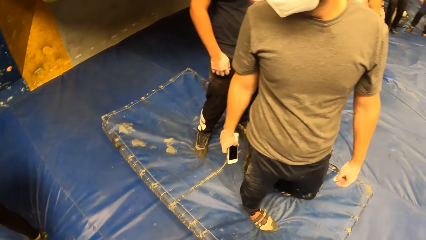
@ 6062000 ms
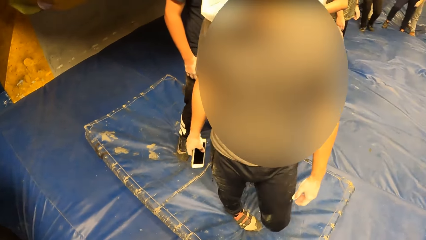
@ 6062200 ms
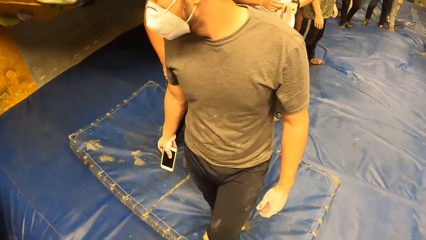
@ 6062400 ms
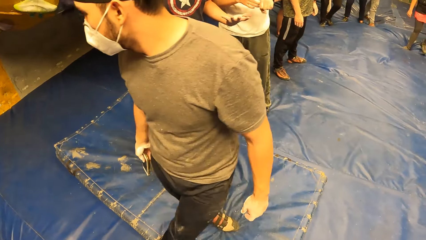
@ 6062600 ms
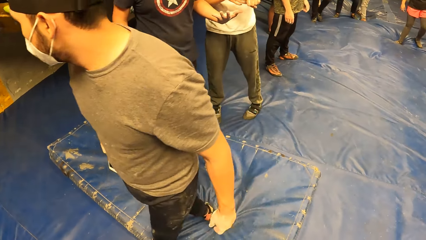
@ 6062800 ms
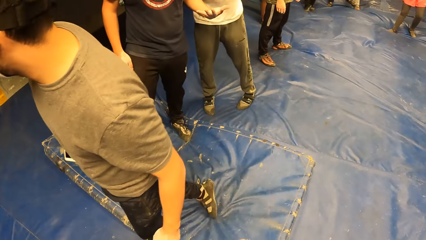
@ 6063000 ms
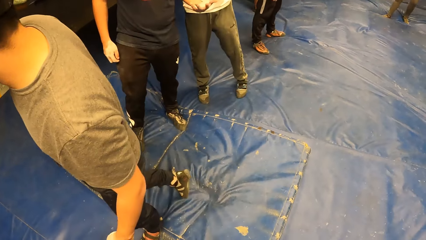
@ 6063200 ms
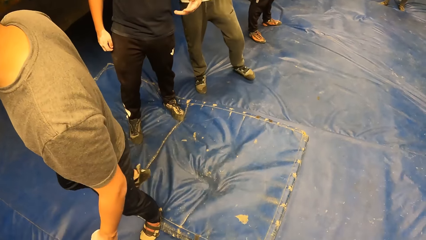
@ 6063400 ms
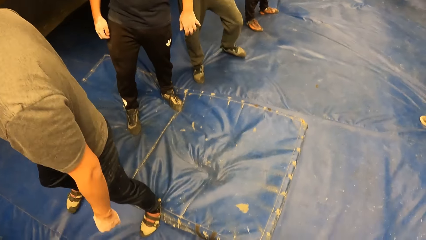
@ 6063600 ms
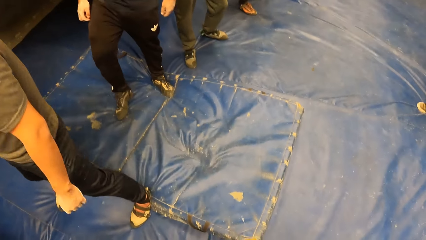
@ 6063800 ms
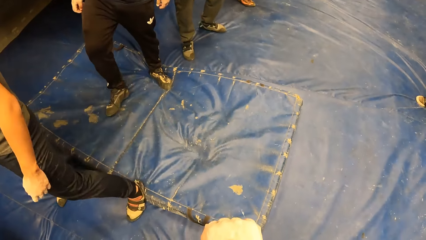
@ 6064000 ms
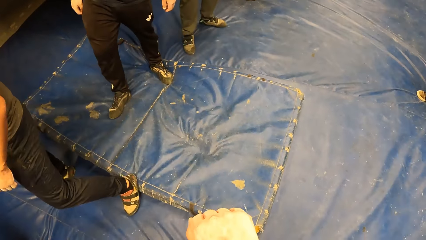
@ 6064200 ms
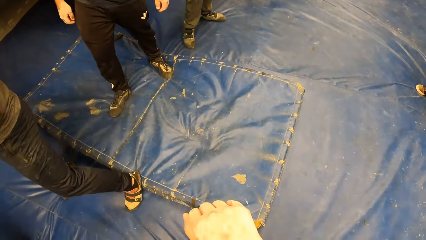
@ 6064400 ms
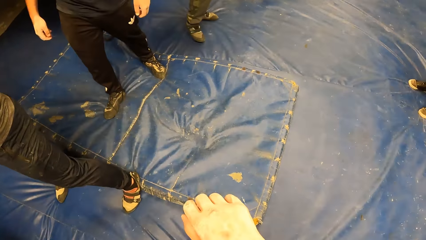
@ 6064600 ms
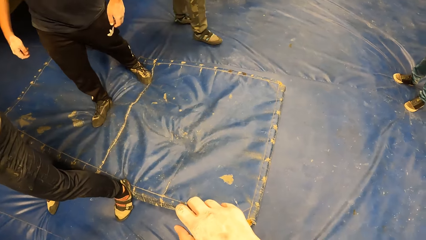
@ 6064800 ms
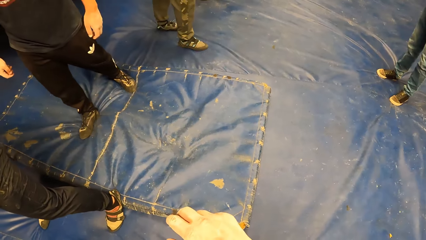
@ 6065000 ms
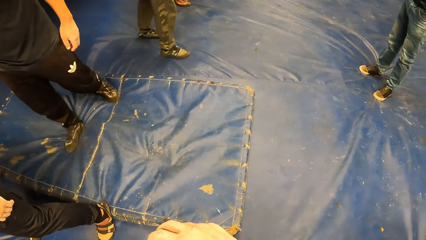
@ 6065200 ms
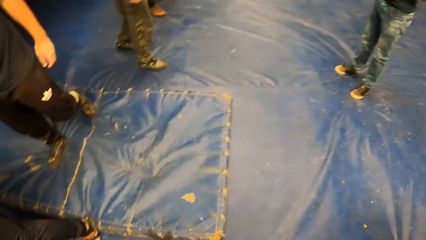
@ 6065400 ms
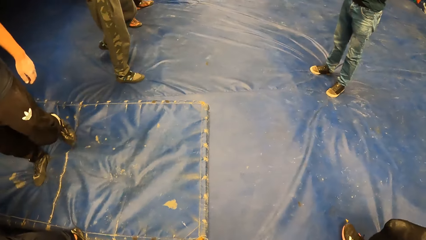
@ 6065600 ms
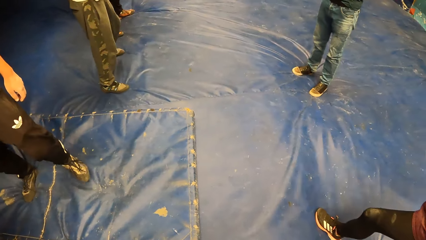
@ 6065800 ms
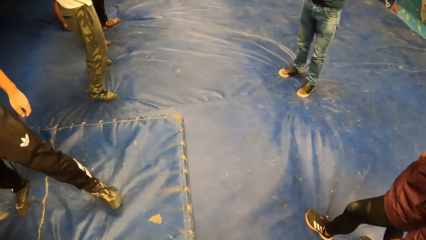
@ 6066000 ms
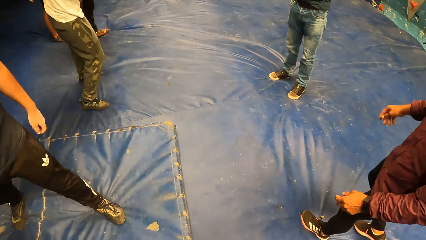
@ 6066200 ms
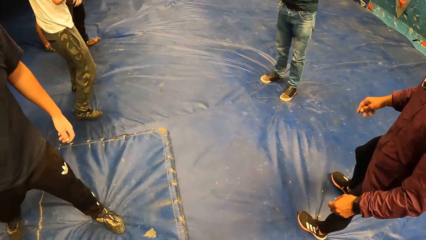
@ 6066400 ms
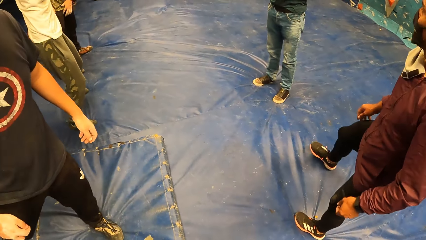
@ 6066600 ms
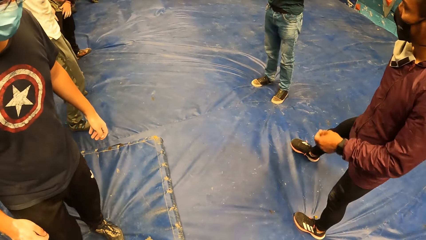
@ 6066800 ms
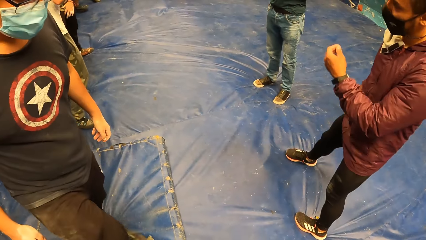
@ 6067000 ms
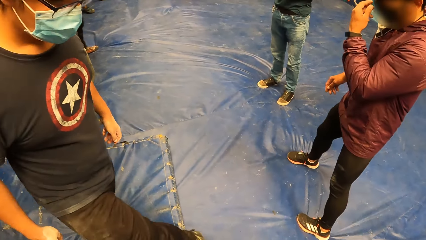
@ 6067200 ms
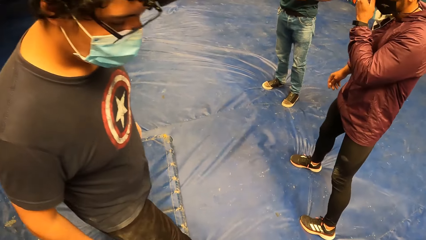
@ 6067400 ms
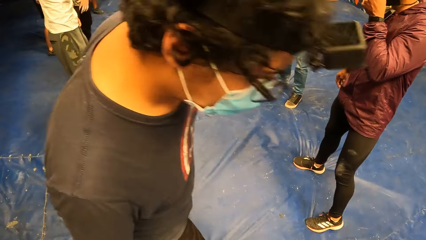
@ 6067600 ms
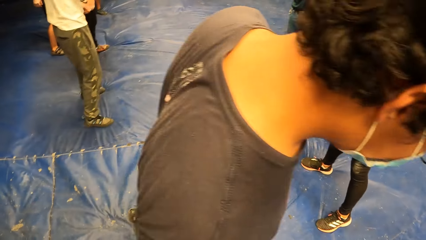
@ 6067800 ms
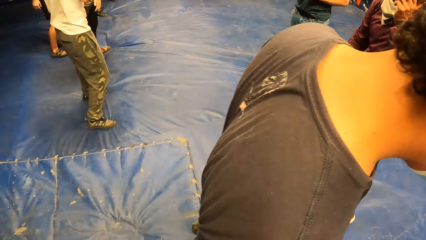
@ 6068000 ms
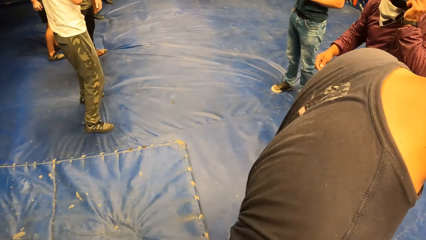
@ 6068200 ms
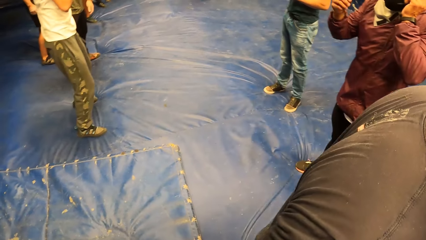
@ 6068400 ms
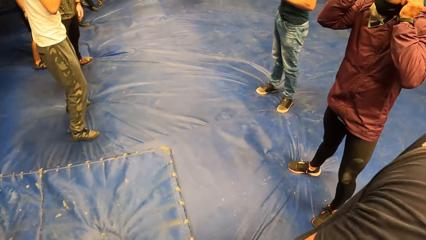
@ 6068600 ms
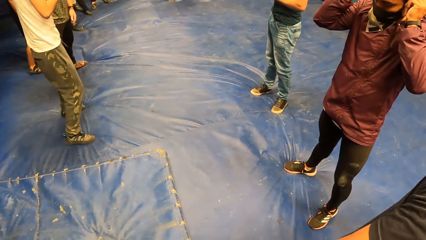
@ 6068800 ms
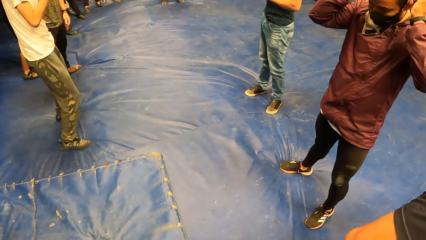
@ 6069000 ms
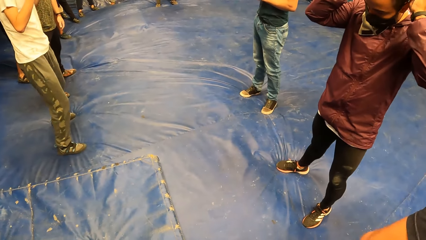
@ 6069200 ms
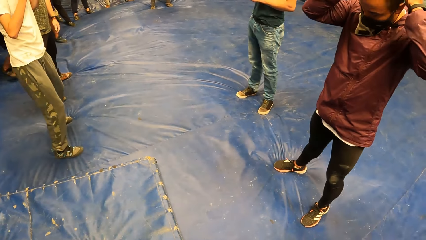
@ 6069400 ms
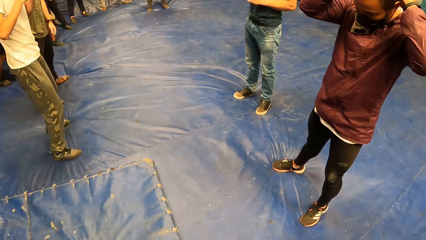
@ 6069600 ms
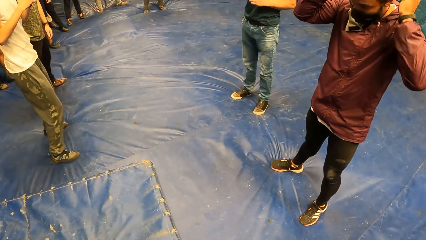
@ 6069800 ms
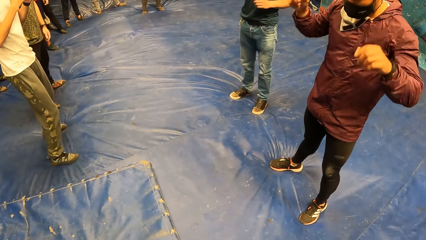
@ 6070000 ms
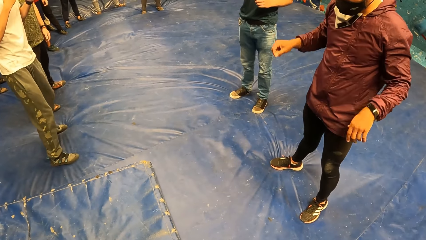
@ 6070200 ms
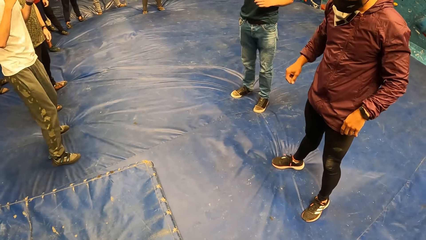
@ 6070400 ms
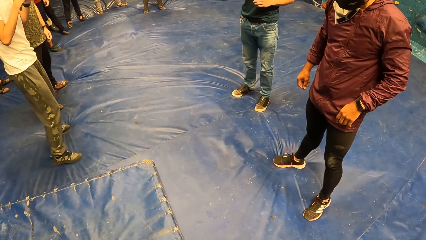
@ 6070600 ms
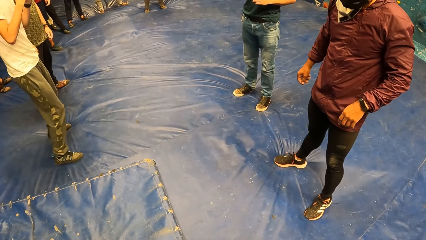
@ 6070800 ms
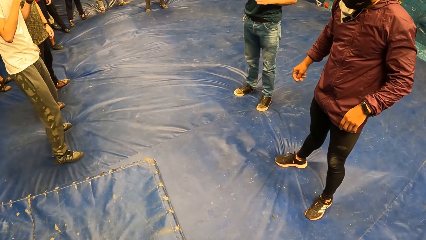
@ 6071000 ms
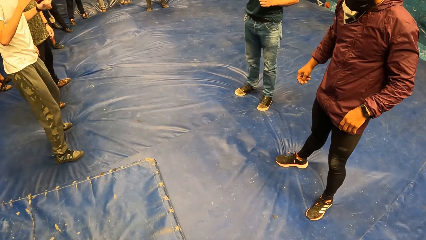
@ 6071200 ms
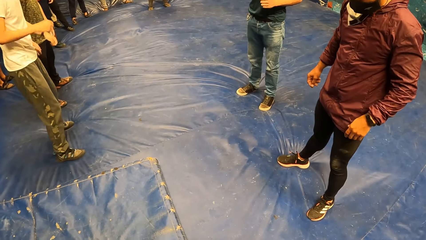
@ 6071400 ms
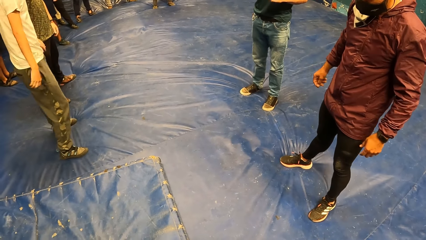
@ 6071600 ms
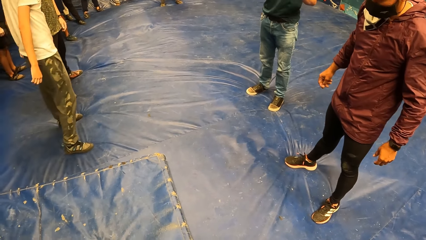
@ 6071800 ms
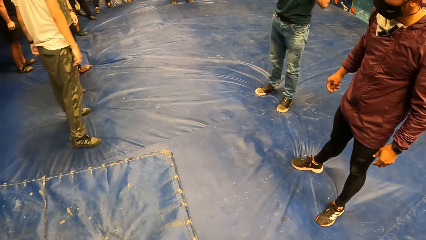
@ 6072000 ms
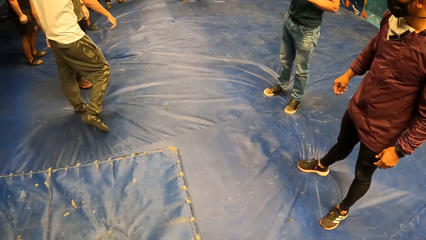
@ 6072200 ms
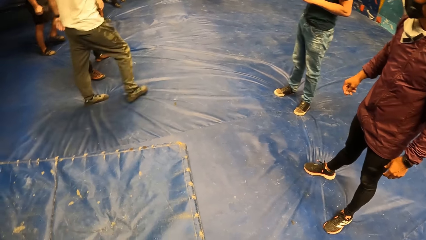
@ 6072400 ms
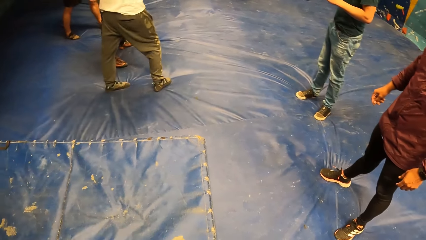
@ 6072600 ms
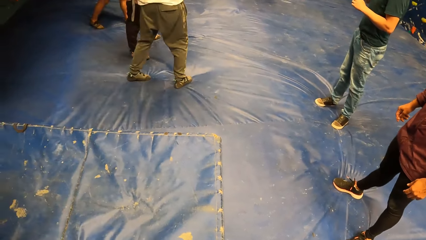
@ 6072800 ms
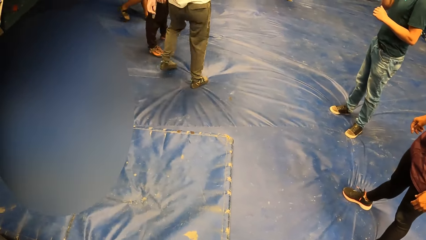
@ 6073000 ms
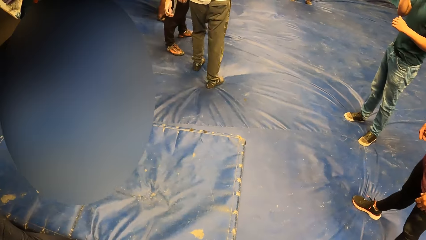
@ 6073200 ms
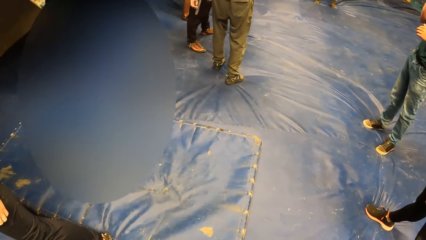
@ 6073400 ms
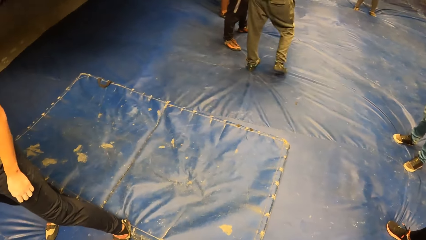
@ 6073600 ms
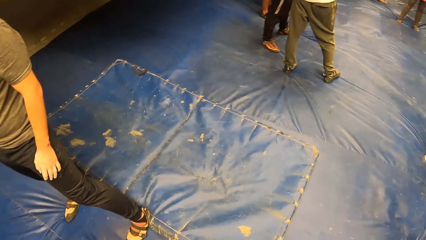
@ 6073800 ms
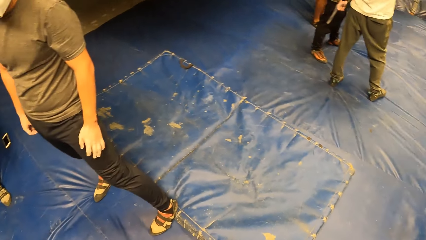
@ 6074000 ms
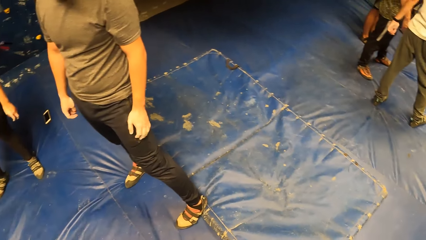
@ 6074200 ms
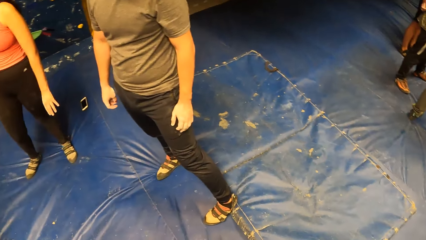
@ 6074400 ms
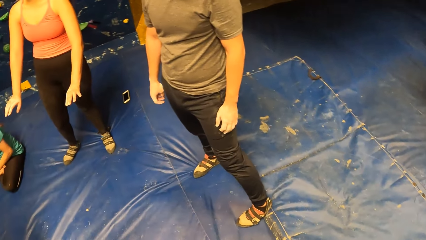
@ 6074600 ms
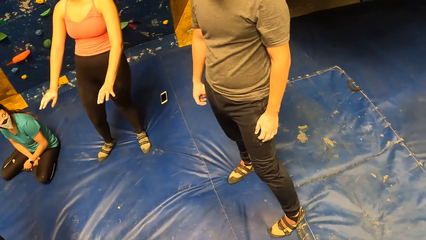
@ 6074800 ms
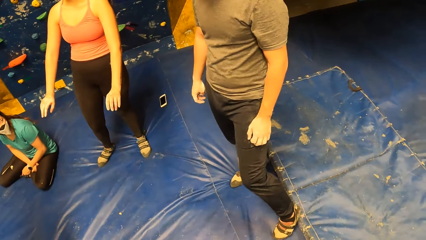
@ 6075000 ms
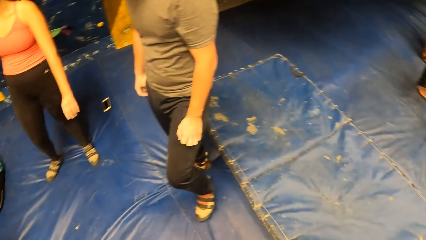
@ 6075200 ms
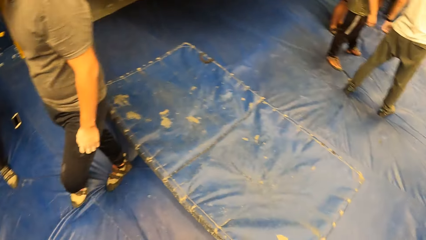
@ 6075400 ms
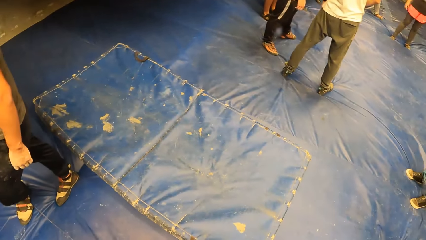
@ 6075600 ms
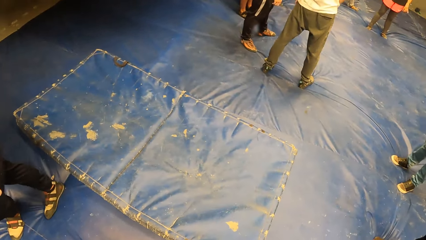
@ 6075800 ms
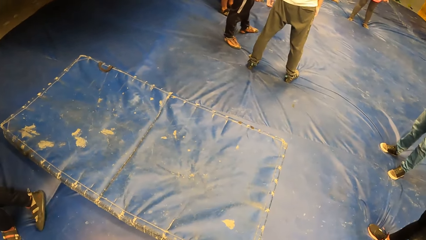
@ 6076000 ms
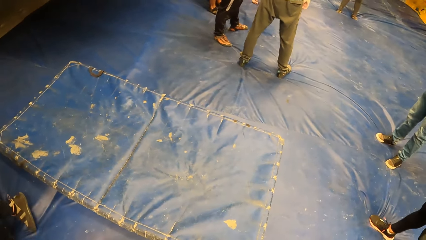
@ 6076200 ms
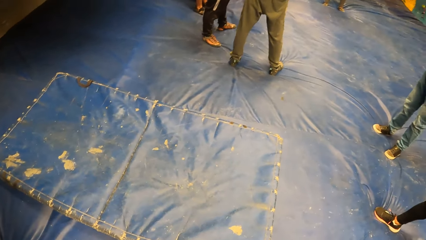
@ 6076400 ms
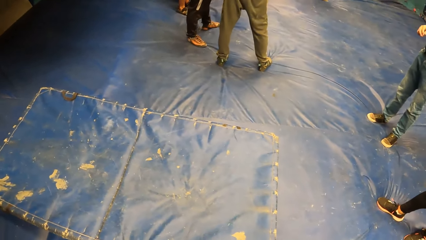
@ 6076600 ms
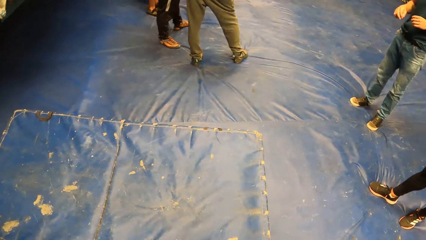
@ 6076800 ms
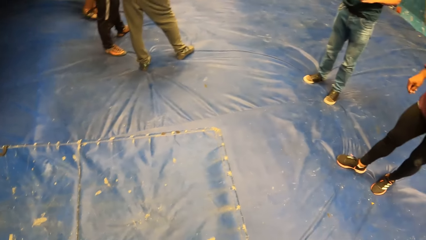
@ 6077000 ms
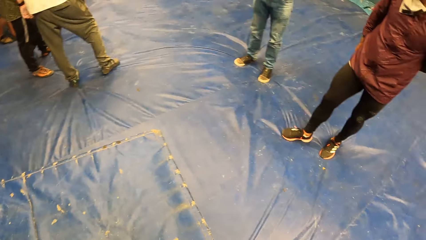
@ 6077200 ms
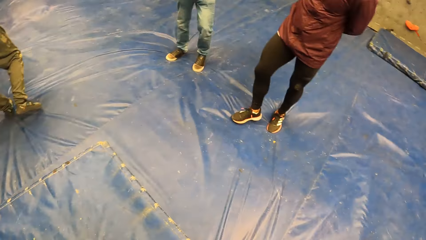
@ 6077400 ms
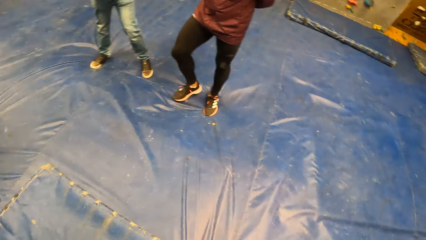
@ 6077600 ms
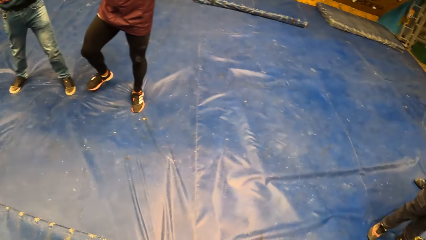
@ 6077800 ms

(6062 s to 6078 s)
The camera wearer clenches her right fist. She looks at the hand. She looks around.
